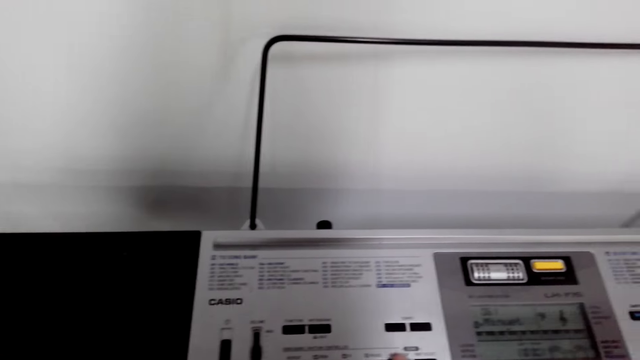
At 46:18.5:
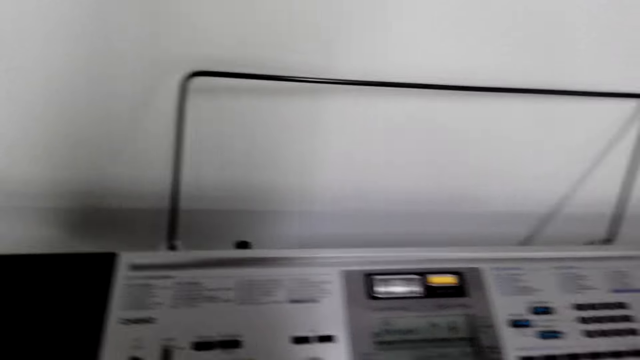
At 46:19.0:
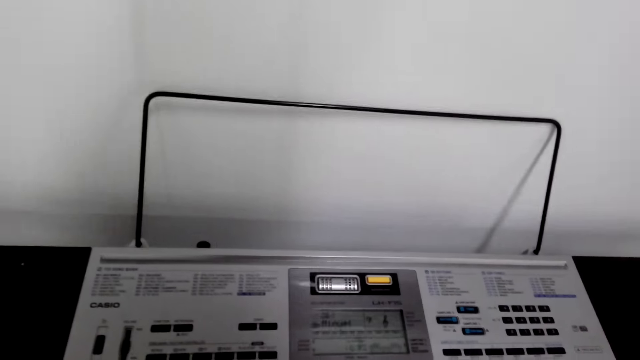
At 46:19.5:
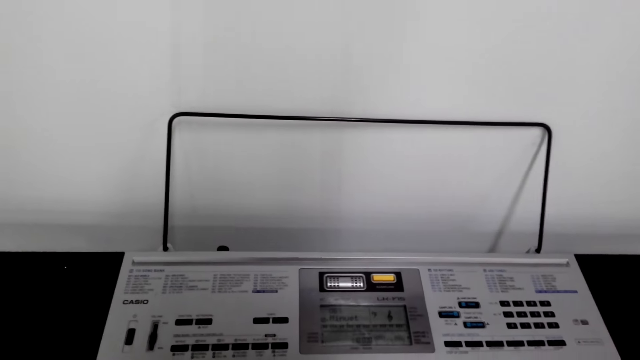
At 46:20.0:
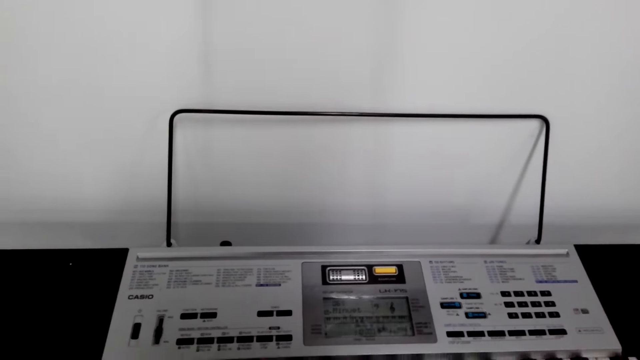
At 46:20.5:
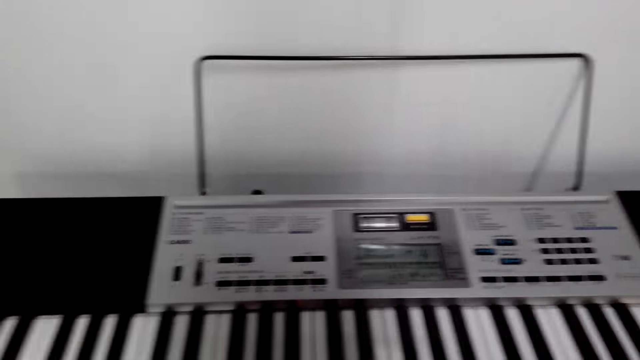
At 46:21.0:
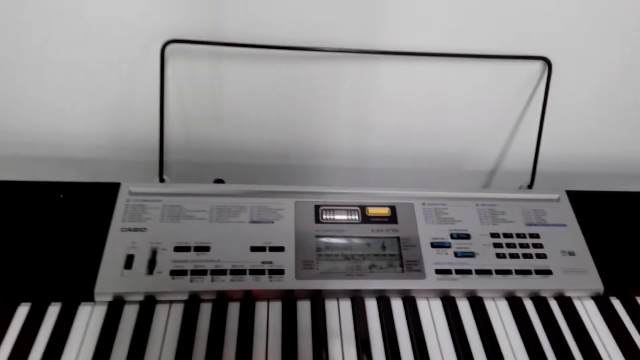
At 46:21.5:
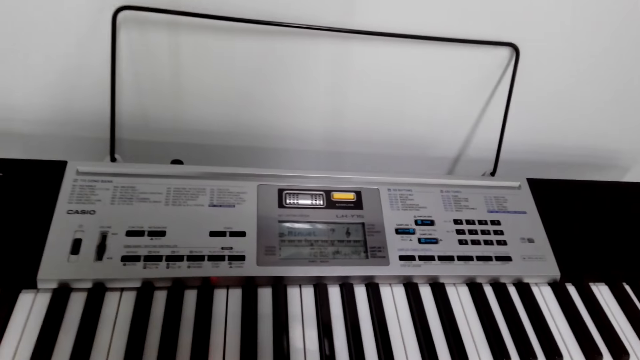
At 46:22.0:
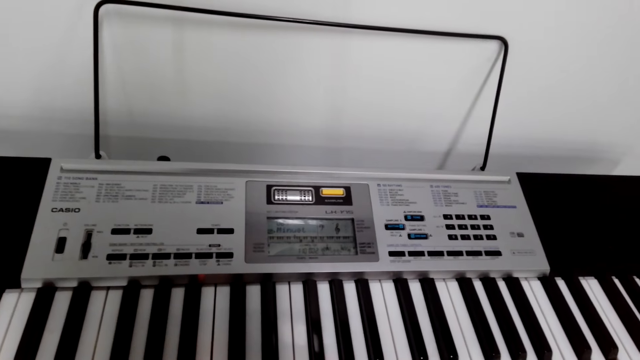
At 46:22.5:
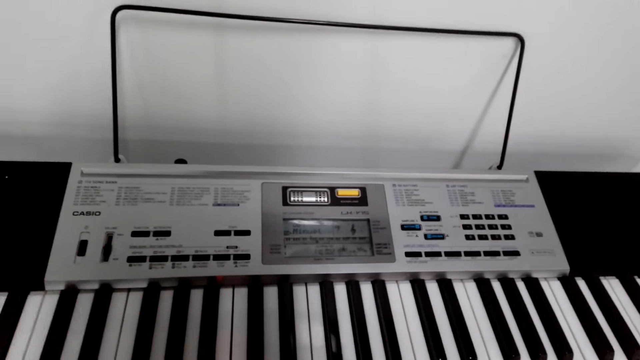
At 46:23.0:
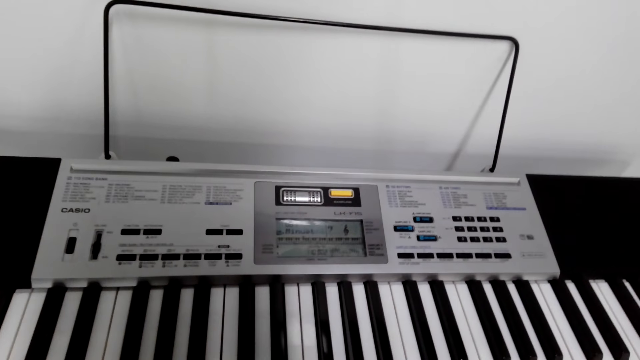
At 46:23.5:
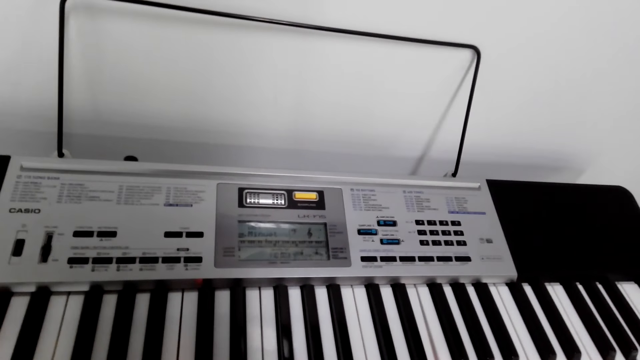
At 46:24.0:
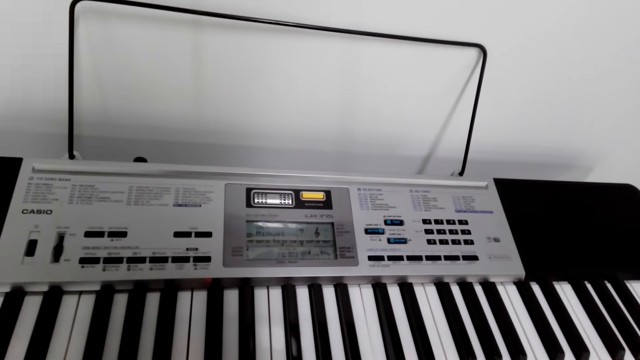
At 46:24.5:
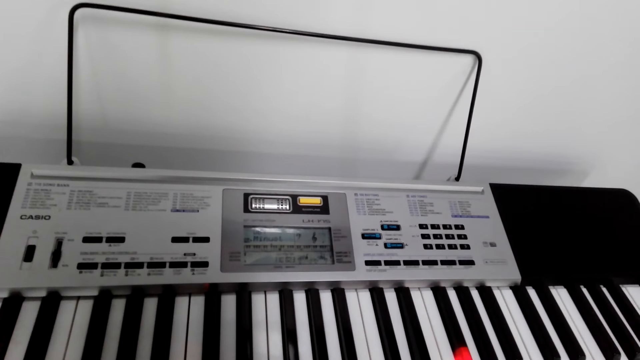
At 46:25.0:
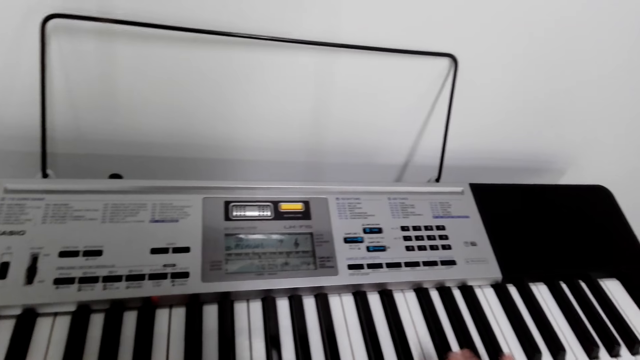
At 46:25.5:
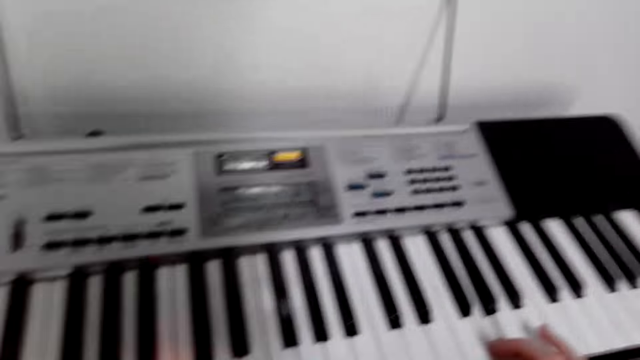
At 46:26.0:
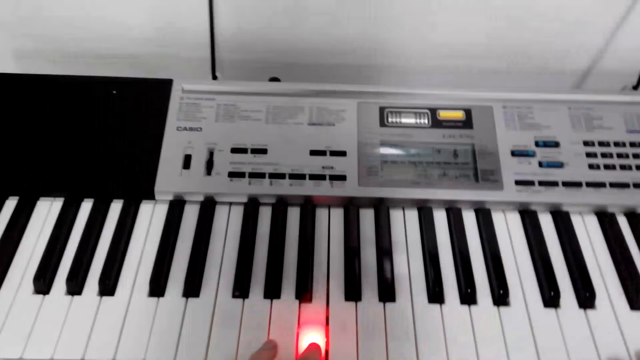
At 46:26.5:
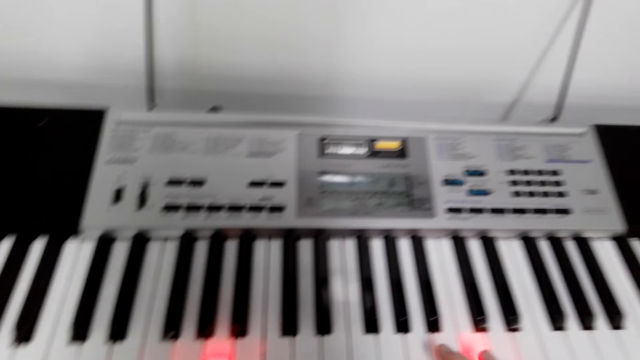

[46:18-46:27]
The camera wearer plays the piano.

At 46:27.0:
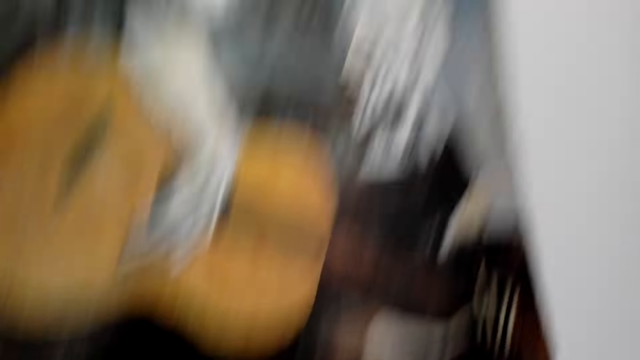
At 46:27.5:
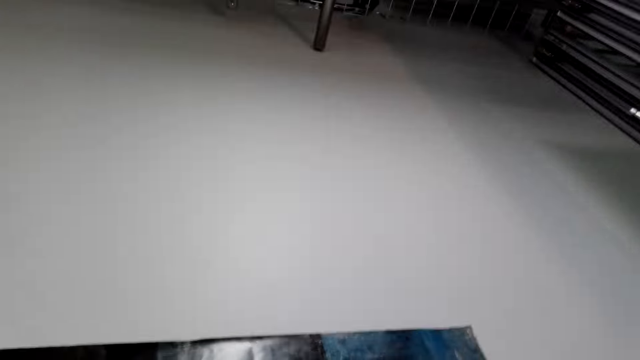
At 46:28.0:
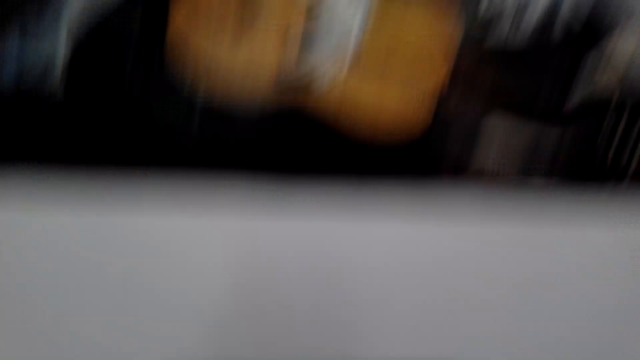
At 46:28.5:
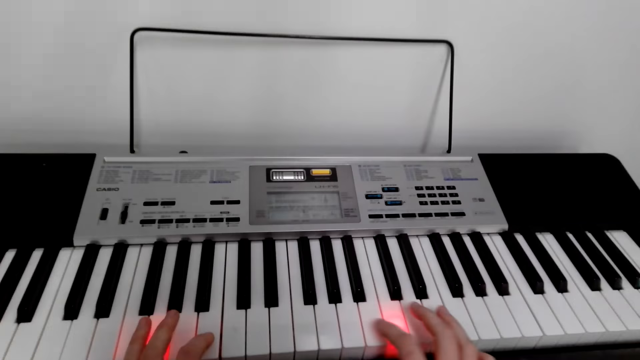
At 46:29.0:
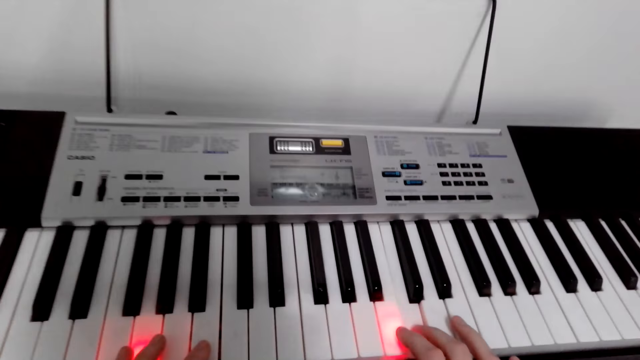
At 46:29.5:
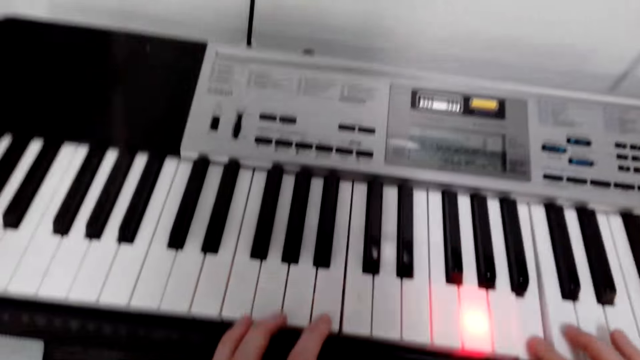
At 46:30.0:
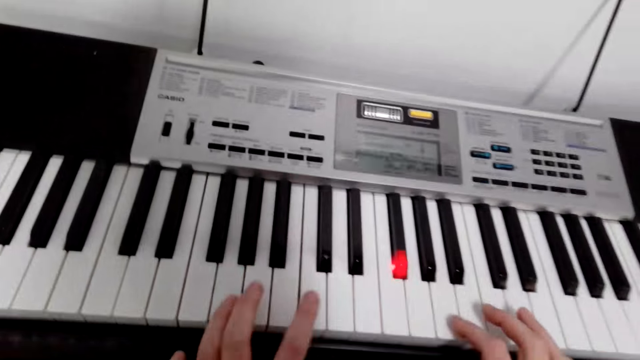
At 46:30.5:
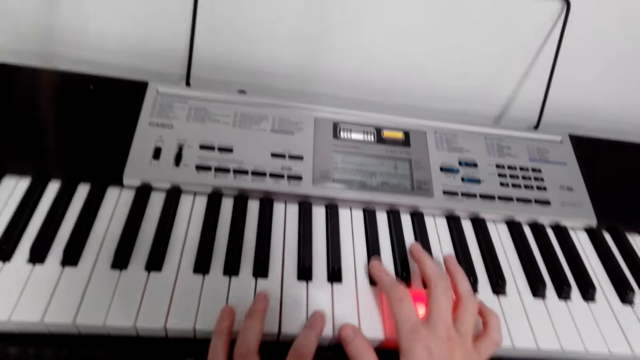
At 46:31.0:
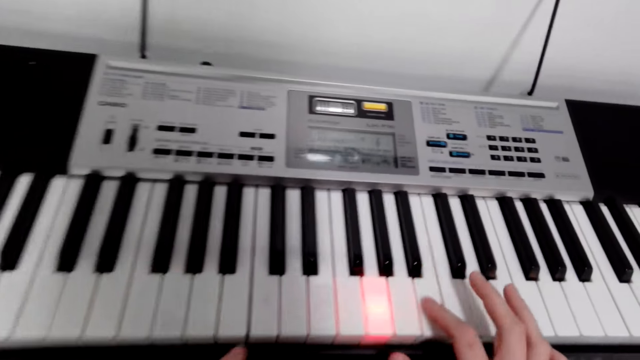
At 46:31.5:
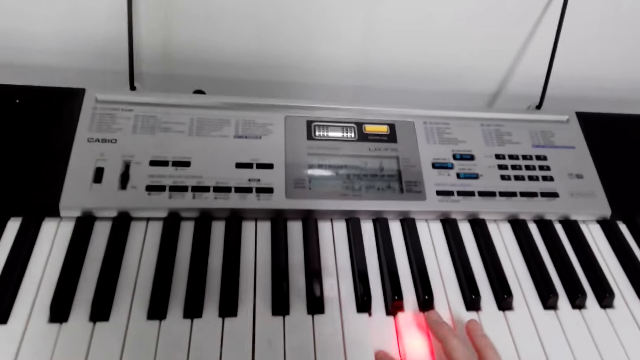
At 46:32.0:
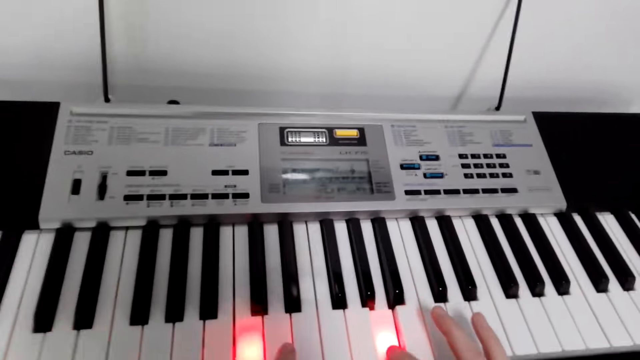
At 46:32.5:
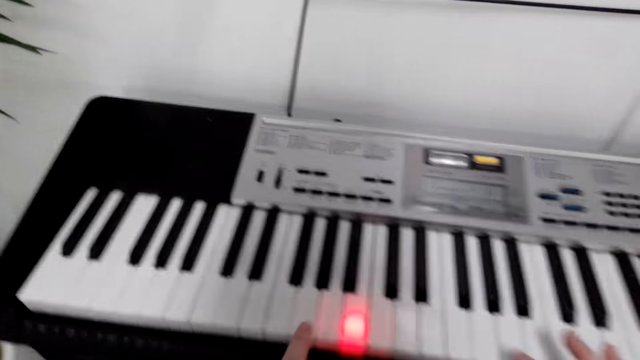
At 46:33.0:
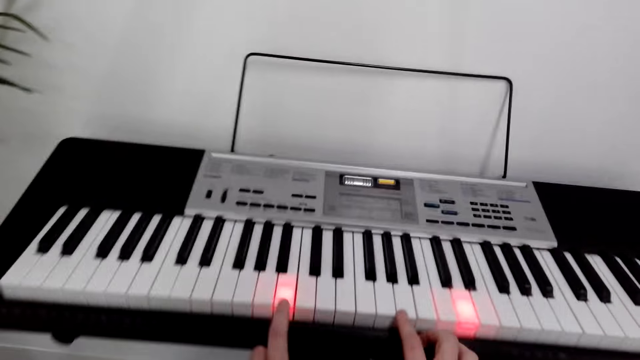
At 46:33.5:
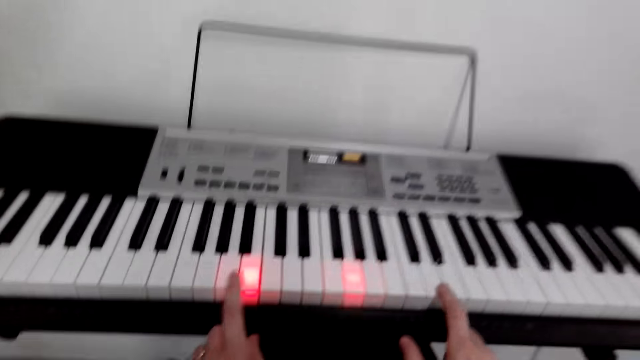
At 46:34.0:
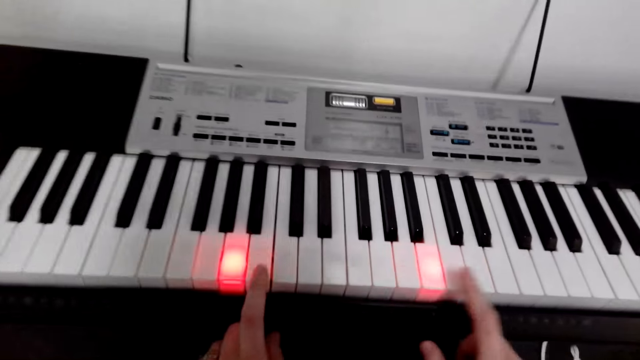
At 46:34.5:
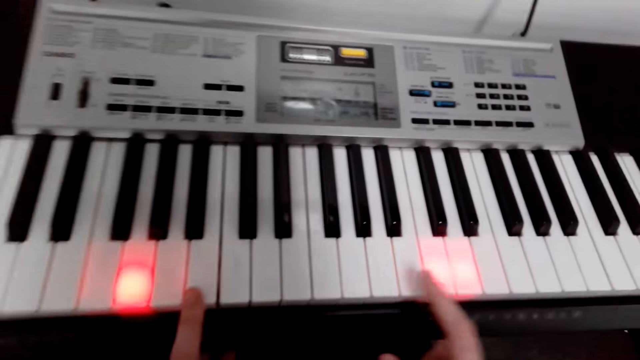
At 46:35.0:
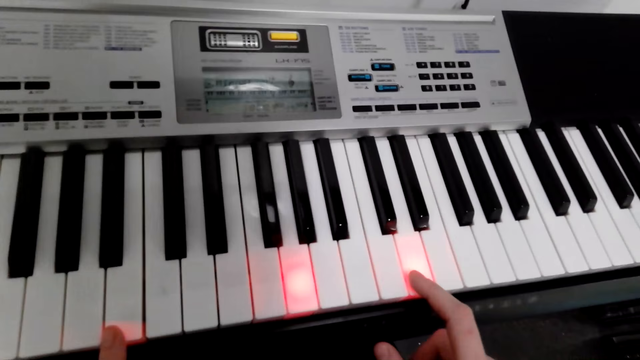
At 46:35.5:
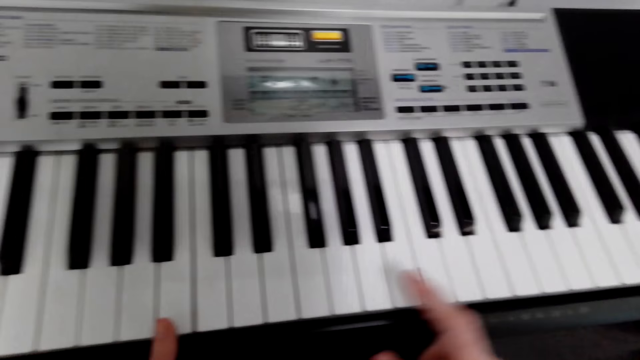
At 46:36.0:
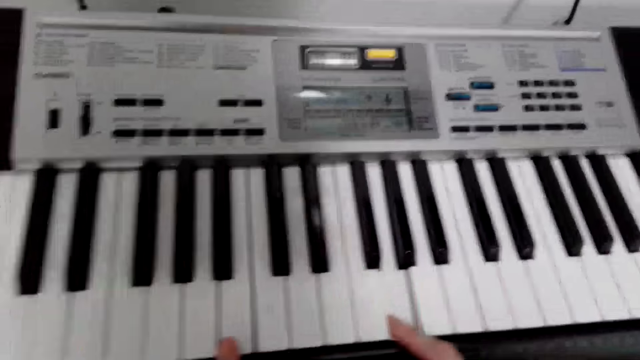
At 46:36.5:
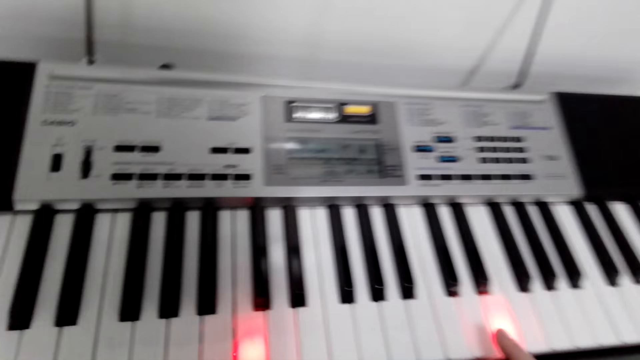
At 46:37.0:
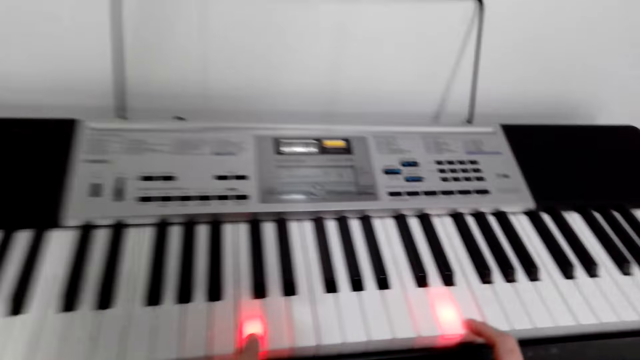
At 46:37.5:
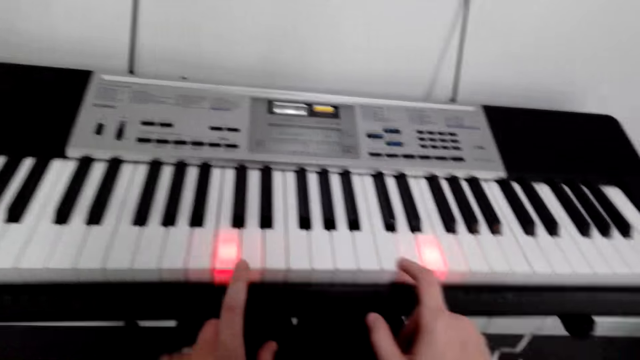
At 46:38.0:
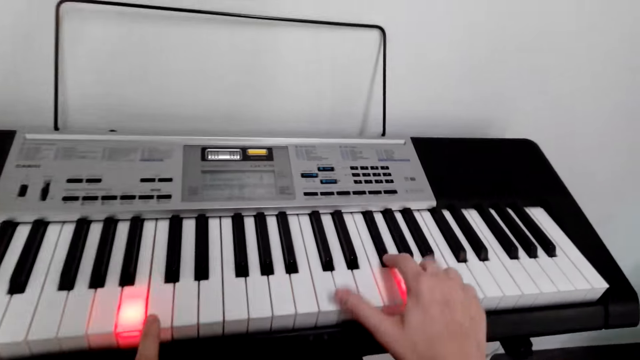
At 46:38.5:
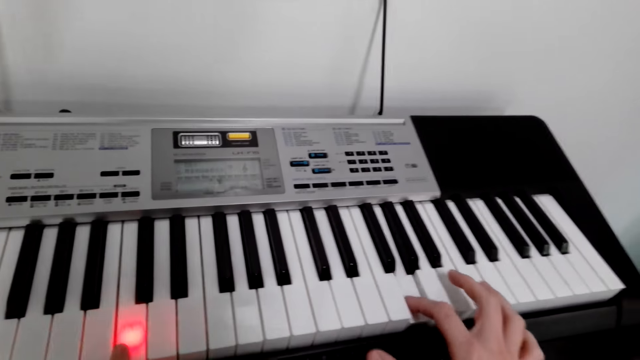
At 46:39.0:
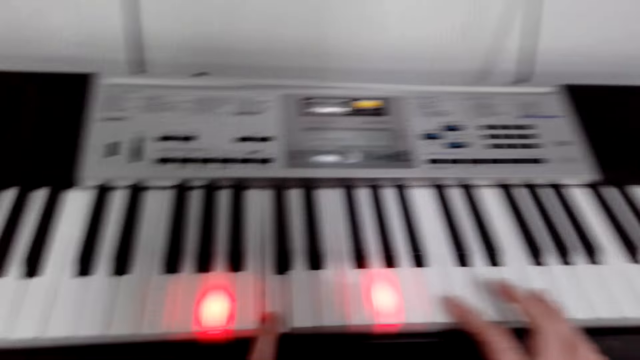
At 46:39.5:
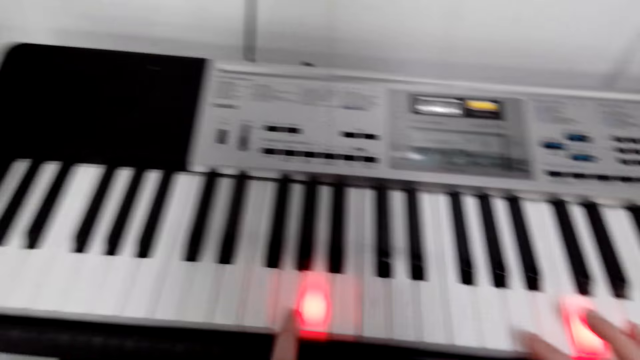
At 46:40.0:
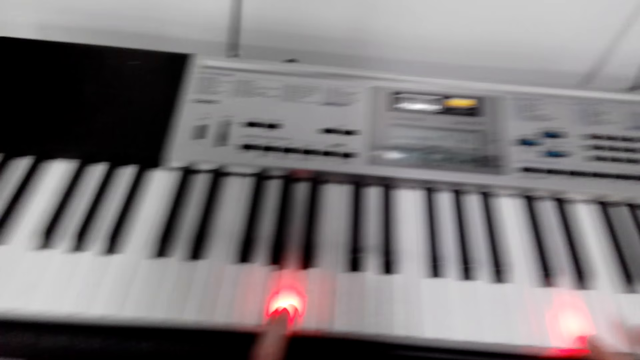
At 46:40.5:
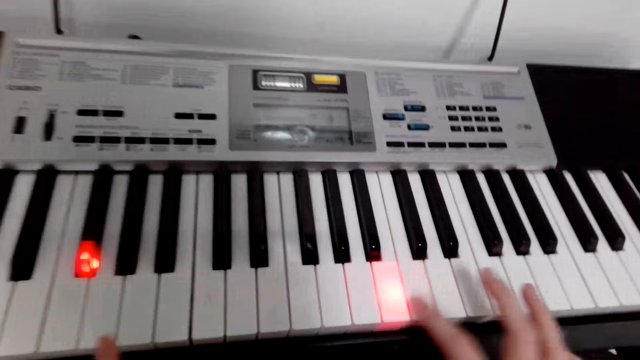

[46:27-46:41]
The camera wearer looks around. They play the piano. They dialogue with someone. They play the piano.
